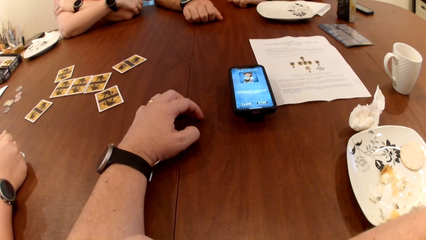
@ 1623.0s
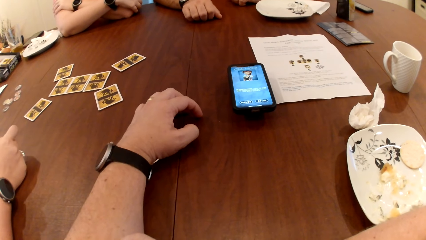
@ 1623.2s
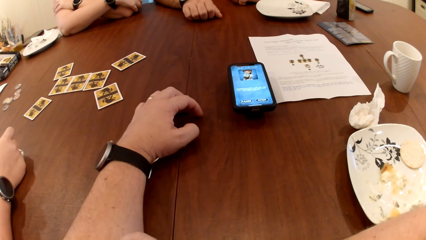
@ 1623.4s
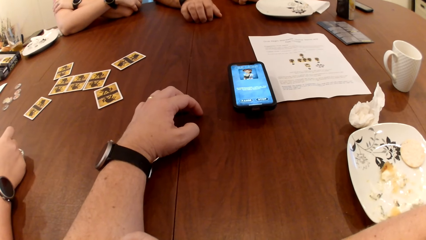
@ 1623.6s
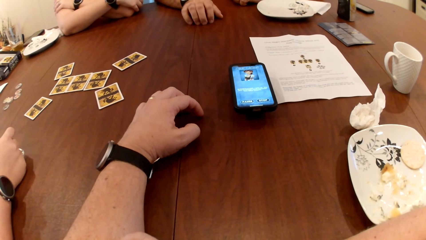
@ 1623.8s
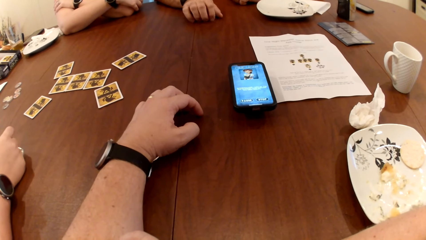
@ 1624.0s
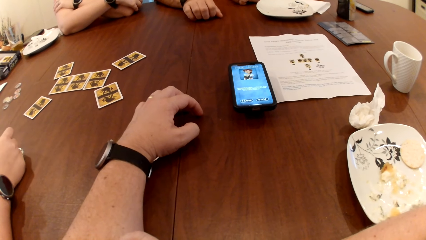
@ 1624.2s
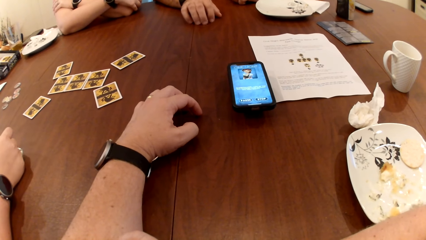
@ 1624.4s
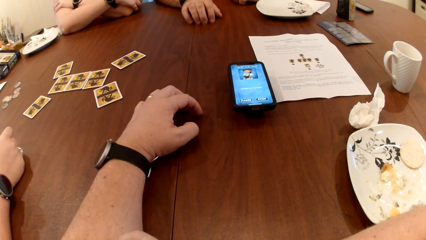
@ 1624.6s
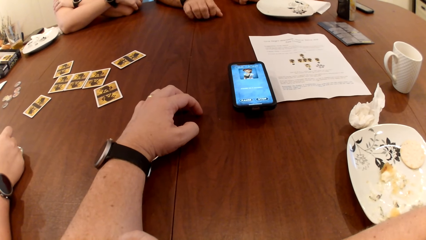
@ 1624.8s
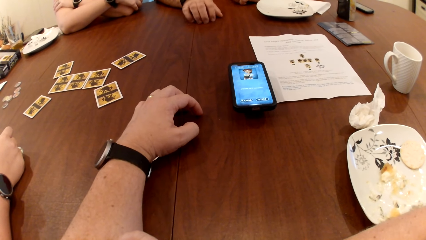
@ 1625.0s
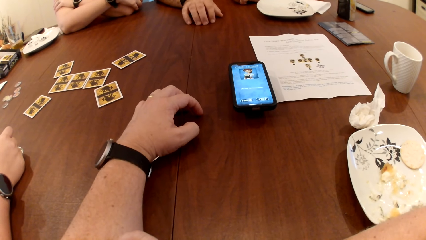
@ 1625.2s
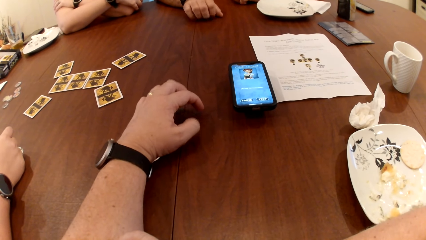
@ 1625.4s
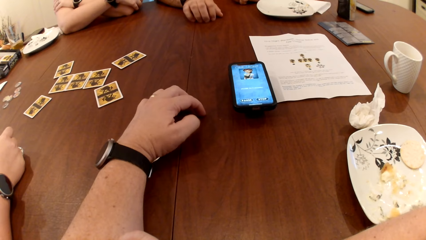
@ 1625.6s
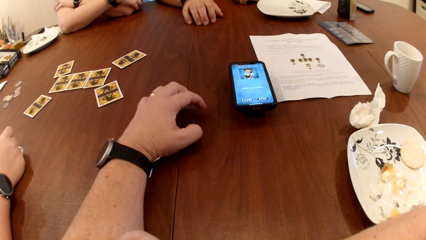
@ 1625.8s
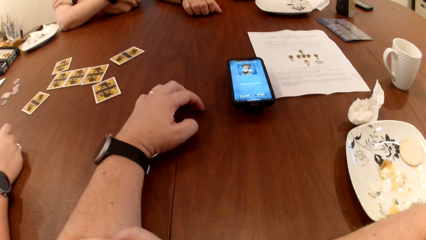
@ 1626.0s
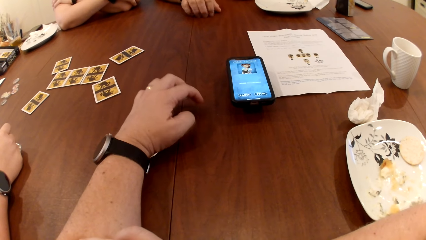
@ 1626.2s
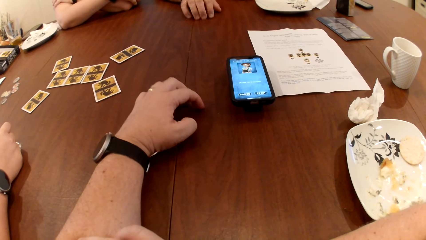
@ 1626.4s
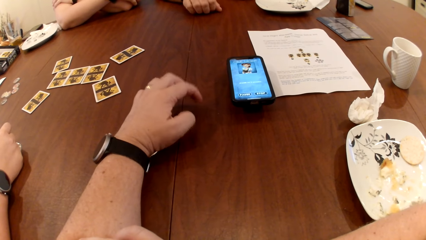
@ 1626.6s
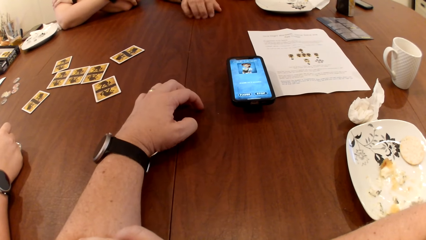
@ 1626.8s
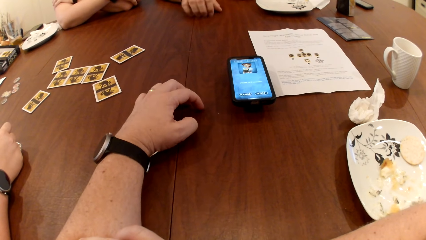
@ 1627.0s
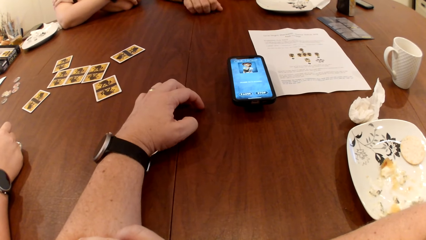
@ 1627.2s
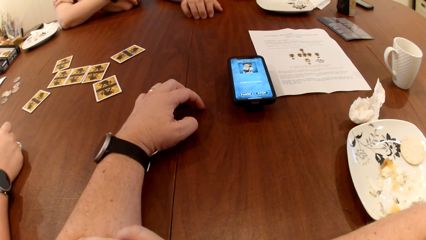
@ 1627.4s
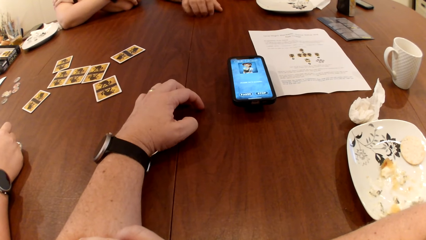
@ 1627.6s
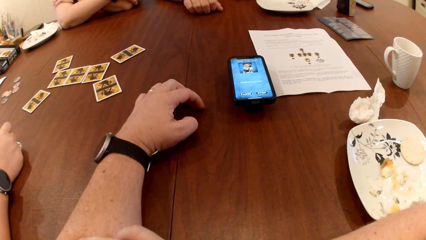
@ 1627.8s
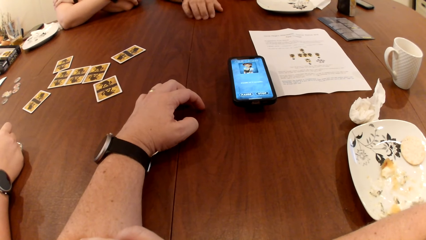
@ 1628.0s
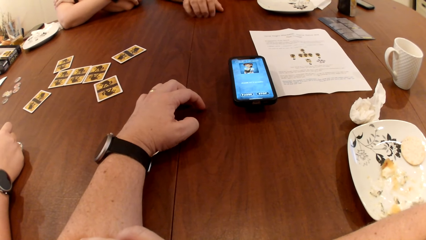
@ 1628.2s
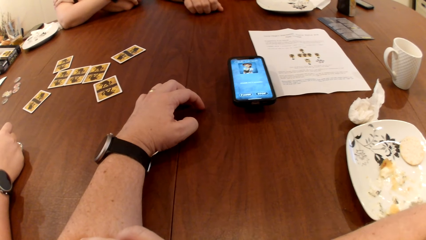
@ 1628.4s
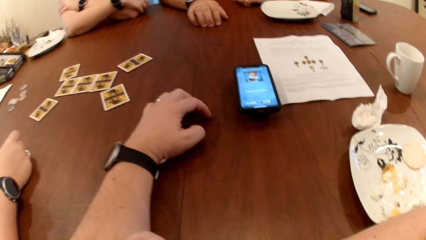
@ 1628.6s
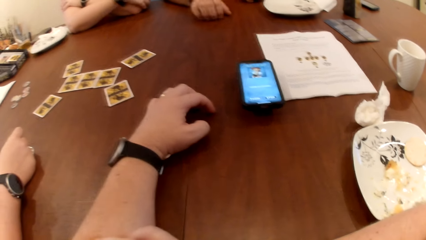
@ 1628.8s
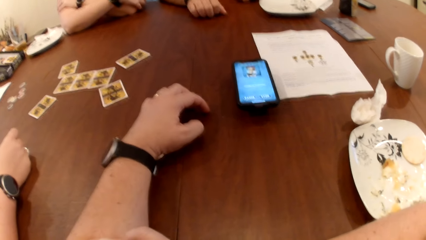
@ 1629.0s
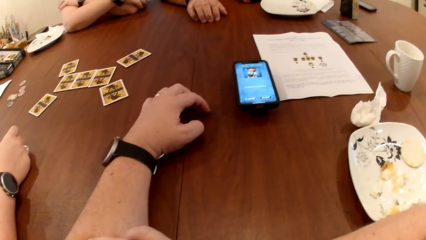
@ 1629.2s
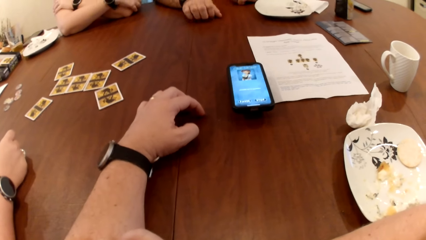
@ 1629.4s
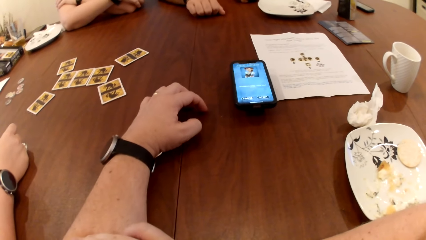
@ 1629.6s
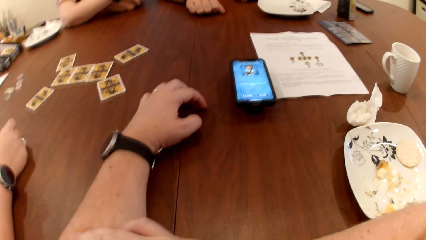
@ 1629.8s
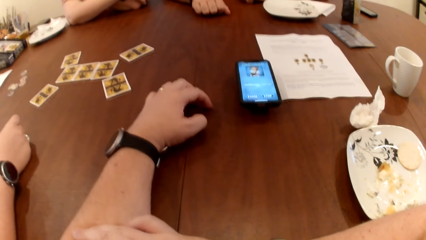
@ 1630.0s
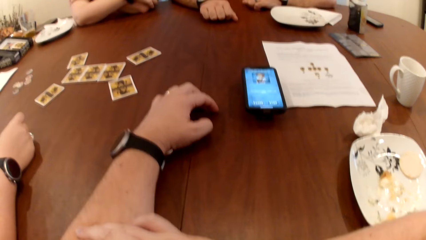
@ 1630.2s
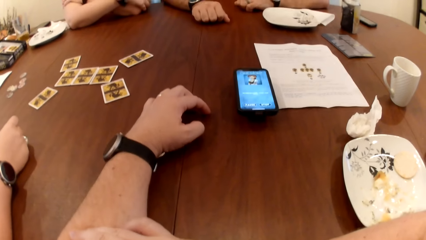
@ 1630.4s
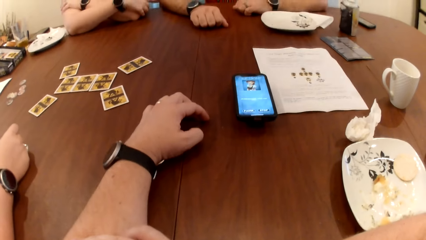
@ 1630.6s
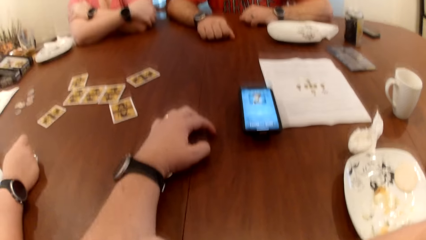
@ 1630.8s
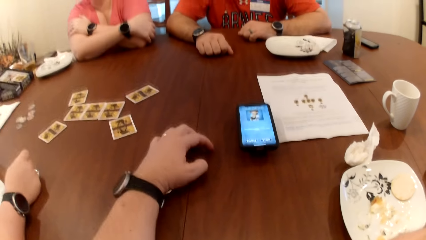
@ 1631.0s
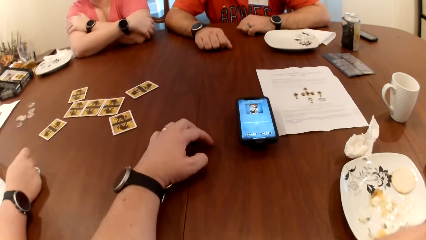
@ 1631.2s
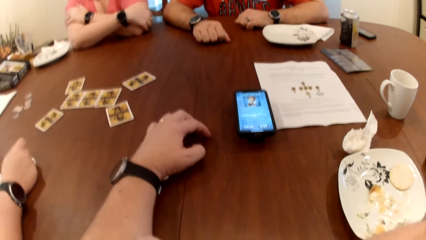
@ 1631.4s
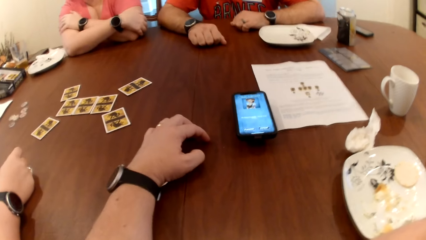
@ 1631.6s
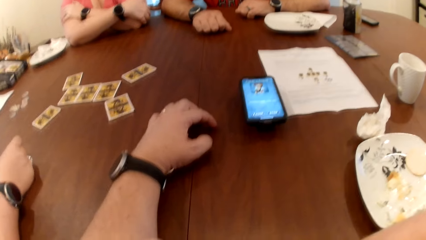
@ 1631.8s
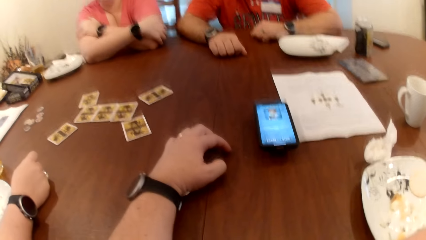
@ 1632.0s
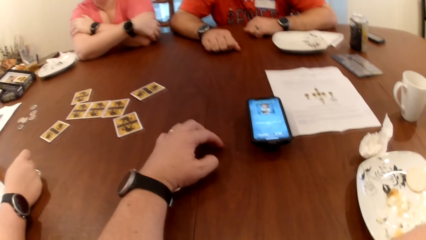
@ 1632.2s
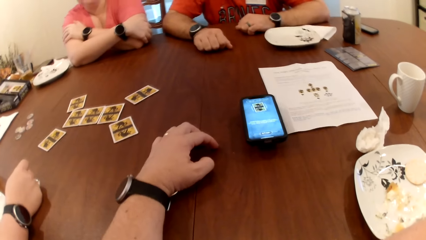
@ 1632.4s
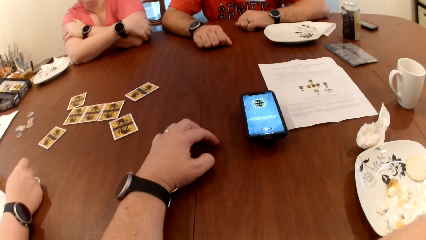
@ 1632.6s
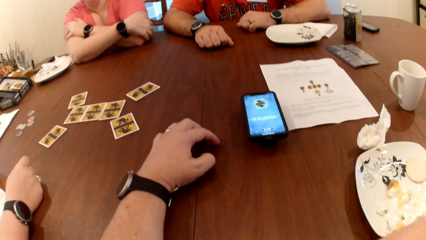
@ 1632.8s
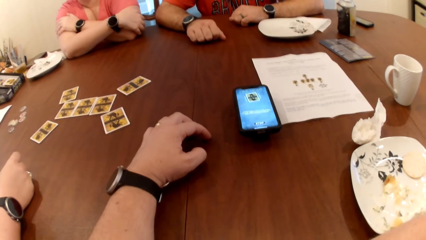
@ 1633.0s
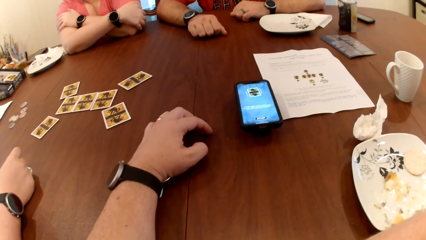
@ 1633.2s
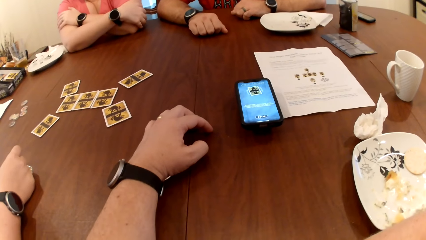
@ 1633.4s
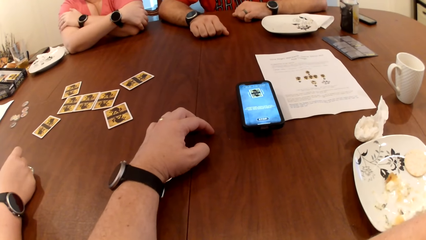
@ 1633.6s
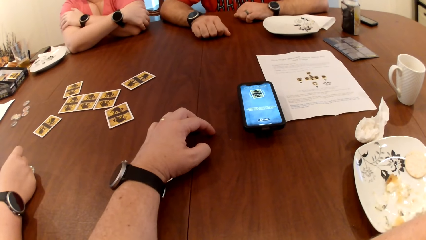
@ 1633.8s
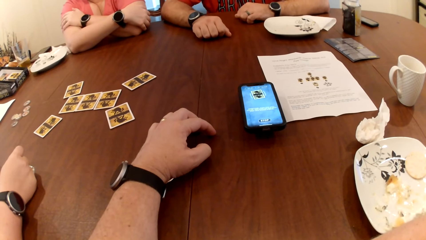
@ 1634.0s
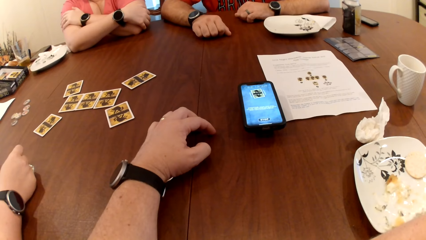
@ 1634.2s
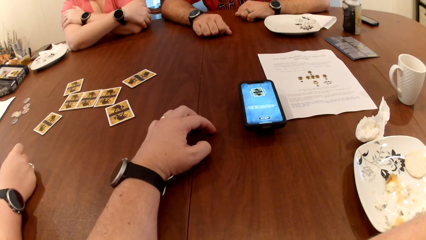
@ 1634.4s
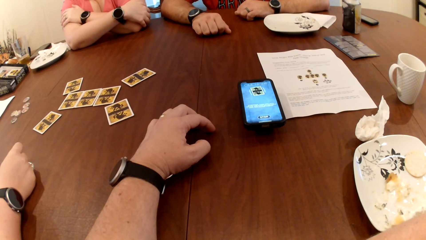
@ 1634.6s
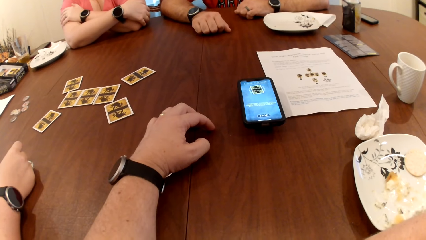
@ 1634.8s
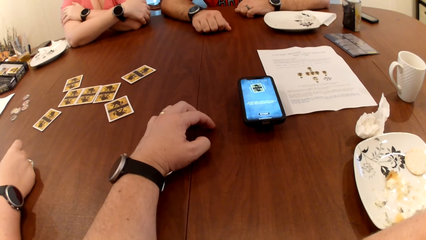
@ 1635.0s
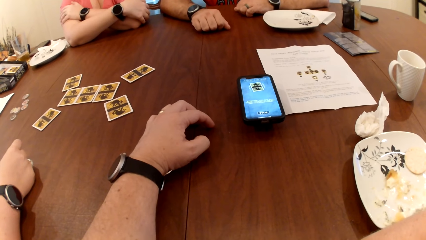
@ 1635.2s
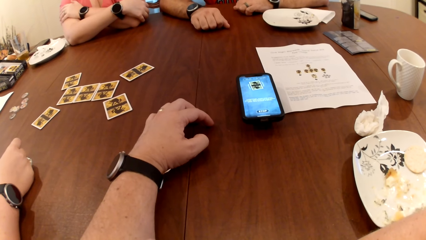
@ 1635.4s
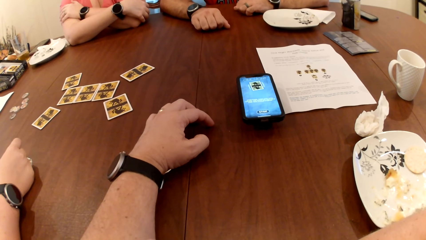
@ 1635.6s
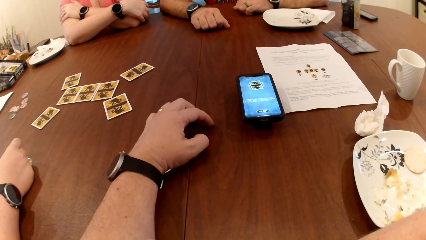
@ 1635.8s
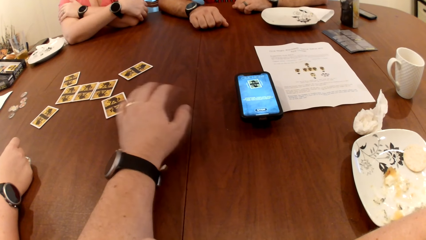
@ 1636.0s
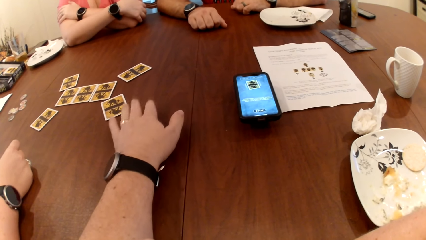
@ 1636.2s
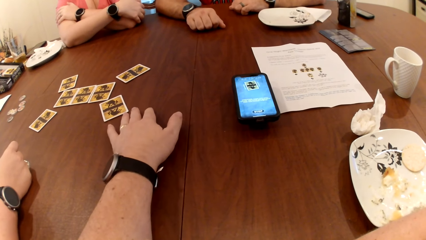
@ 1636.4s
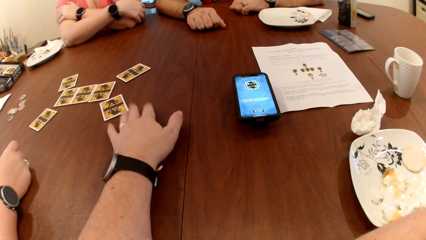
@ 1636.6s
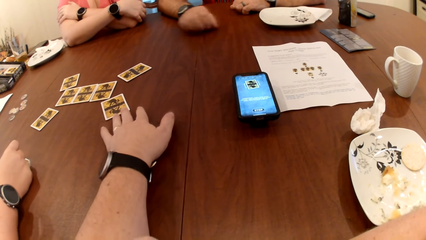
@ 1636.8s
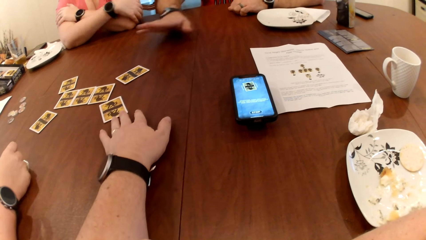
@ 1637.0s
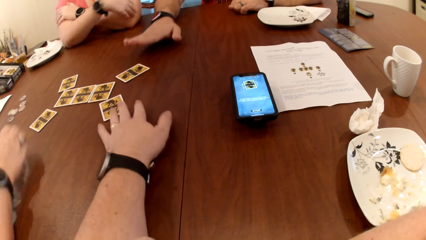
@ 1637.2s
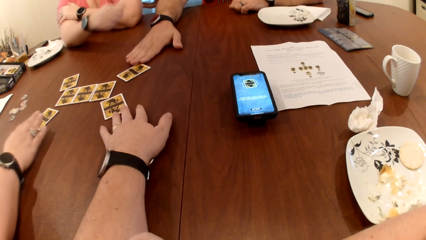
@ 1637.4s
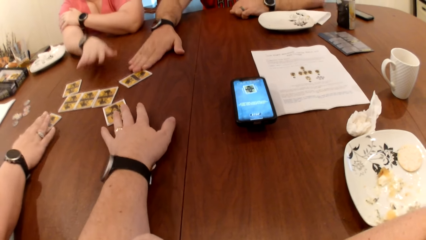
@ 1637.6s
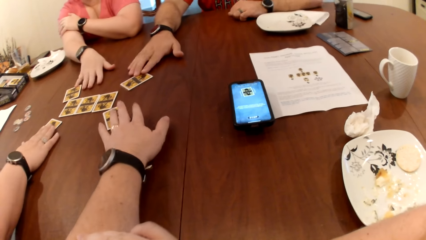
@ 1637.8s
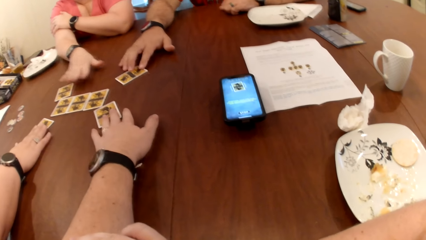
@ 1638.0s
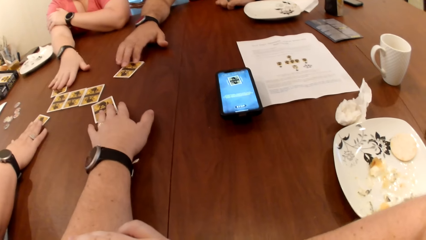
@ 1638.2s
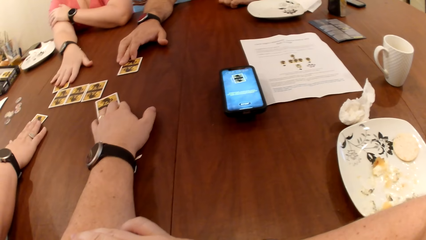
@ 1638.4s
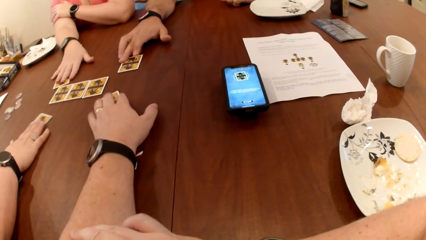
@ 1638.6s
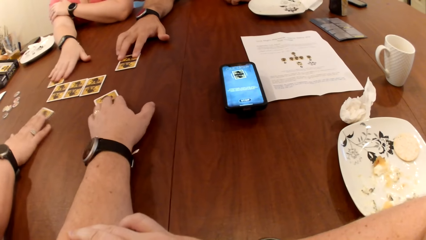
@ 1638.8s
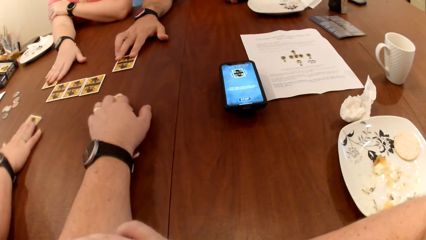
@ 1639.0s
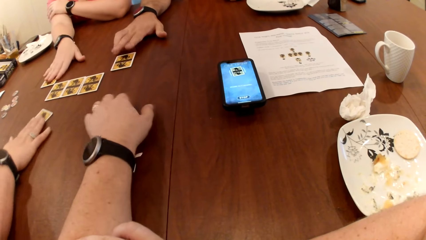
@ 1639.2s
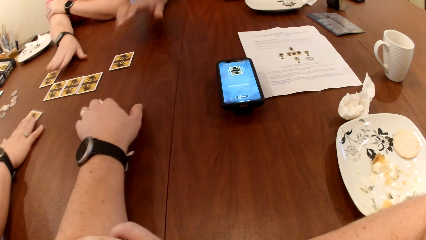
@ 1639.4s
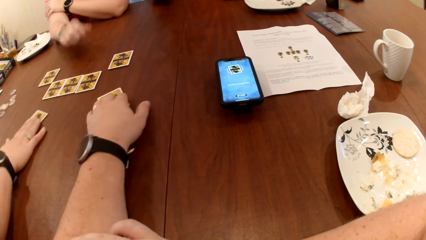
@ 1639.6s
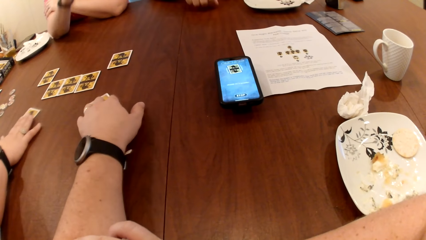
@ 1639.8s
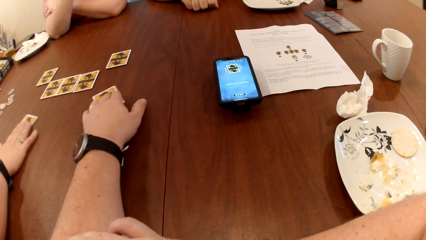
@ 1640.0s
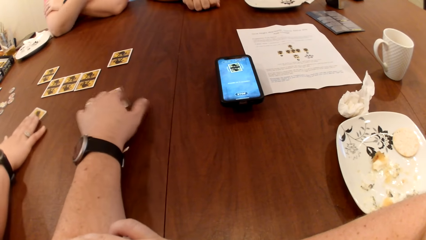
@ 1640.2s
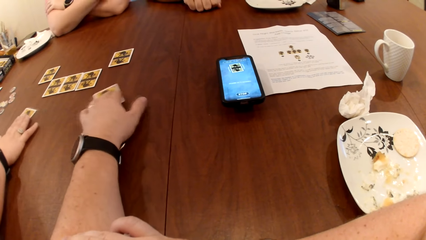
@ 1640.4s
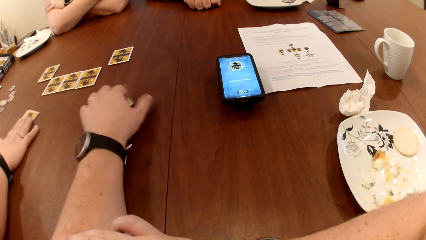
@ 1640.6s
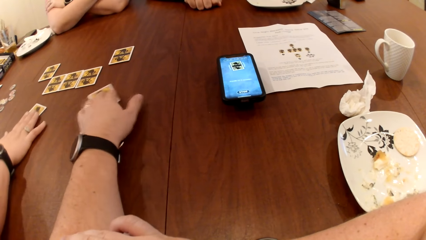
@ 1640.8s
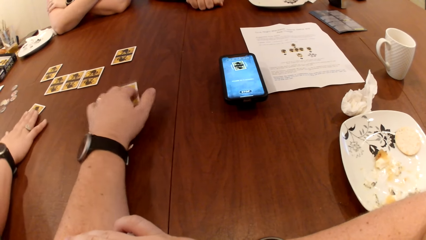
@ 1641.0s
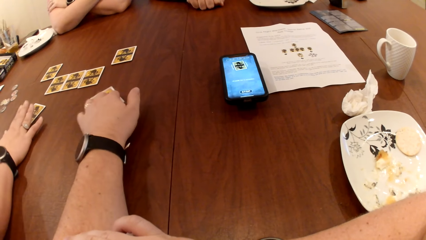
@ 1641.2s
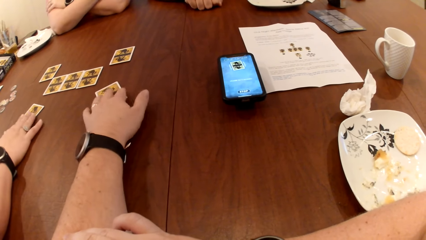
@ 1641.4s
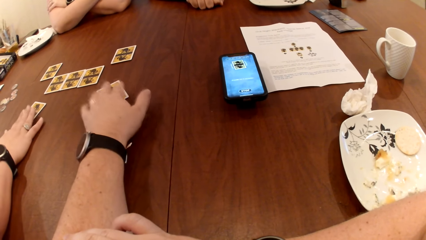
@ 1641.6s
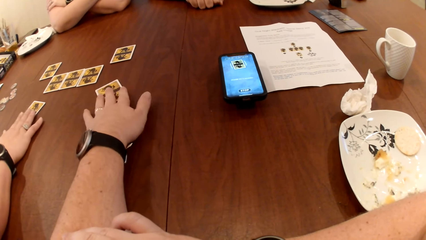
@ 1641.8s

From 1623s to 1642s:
The man touches a card on the table with his right hand. The camera wearer adjusts a card on the table with his left hand. The man pulls a card from the table. A woman adjusts a card on the table with her right hand. Another woman adjusts a card on the table with her right hand. A lady pulls a card on the table. The man removes his right hand from the card. The first woman removes her right hand from the card on the table.
